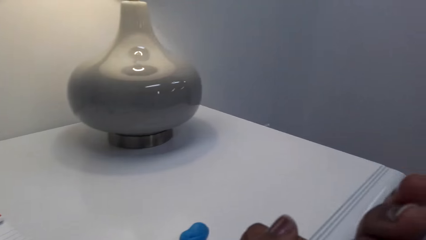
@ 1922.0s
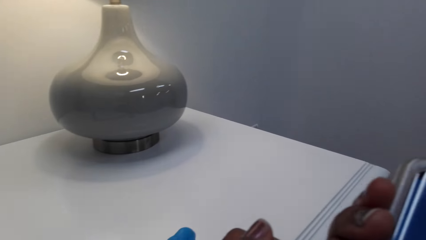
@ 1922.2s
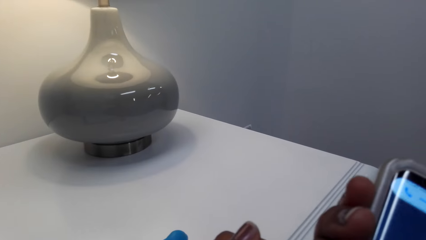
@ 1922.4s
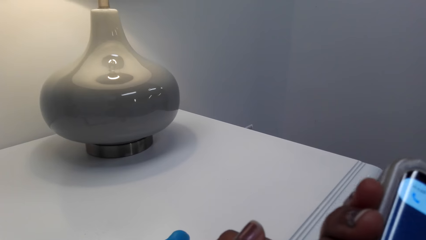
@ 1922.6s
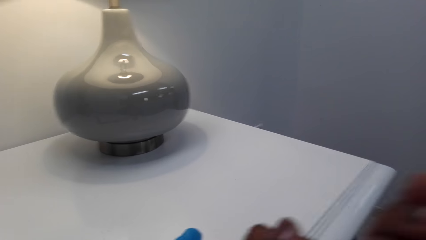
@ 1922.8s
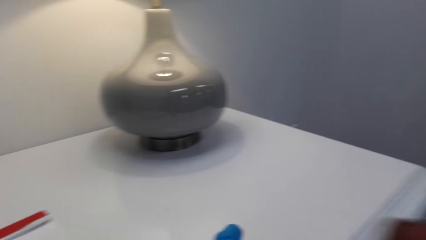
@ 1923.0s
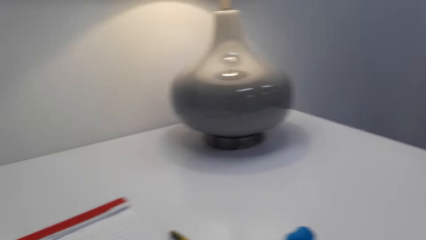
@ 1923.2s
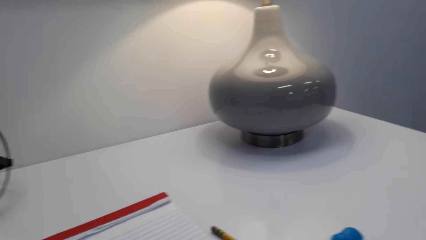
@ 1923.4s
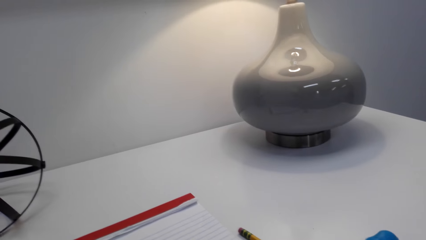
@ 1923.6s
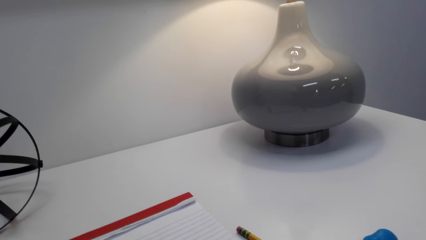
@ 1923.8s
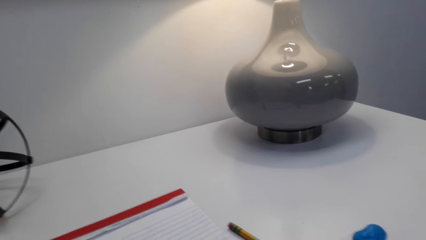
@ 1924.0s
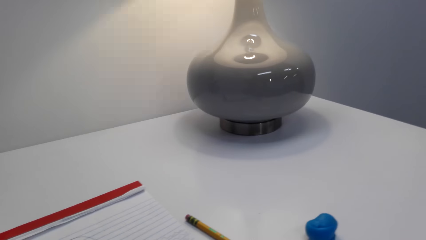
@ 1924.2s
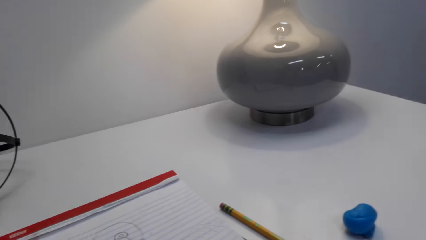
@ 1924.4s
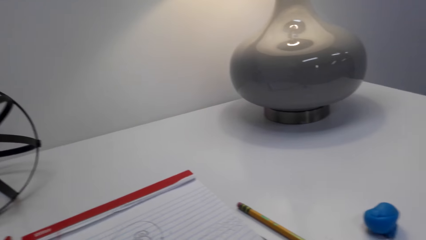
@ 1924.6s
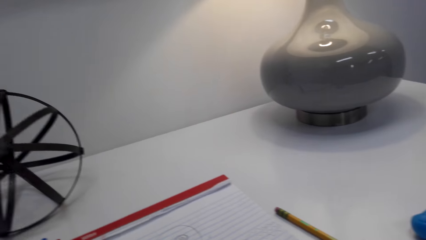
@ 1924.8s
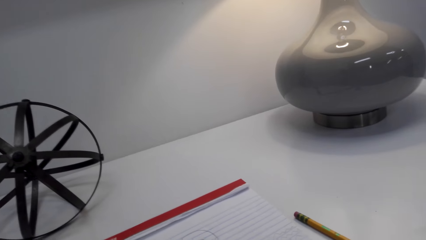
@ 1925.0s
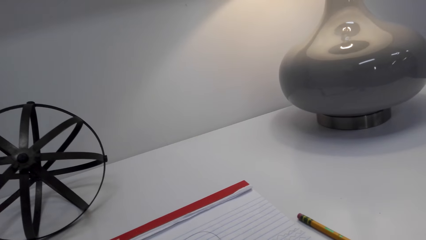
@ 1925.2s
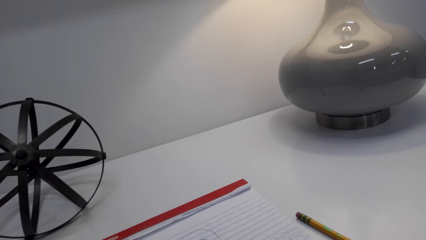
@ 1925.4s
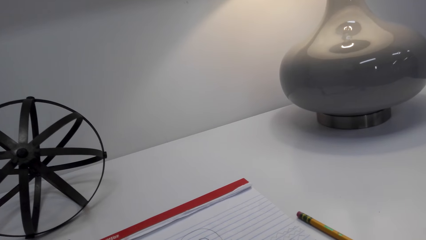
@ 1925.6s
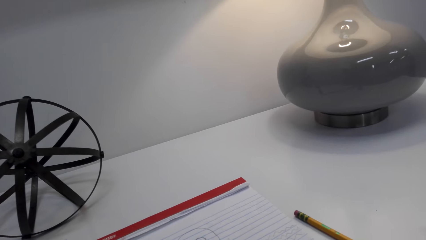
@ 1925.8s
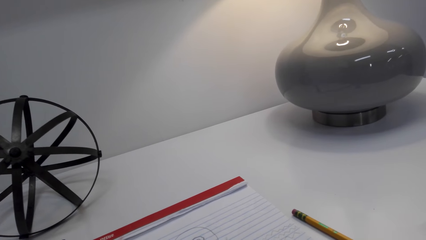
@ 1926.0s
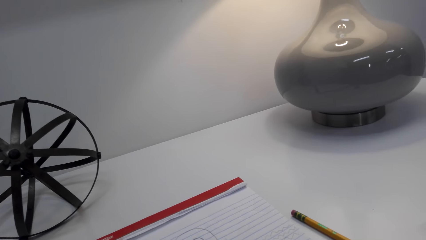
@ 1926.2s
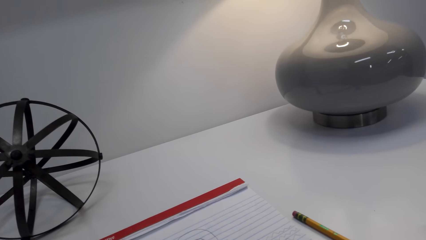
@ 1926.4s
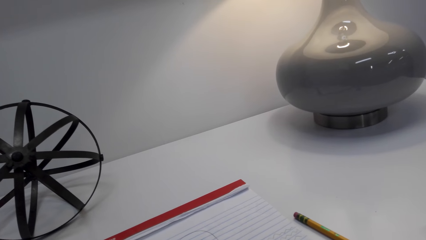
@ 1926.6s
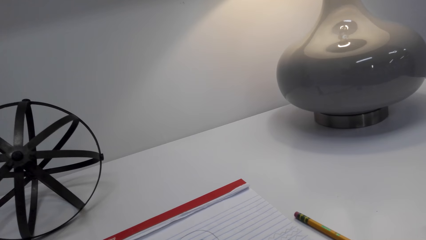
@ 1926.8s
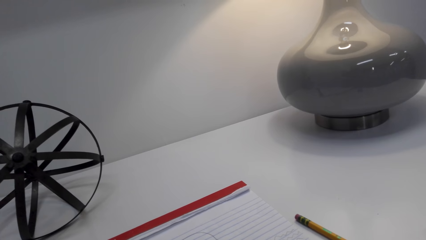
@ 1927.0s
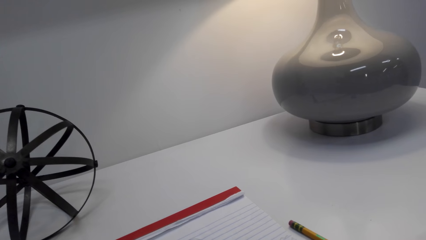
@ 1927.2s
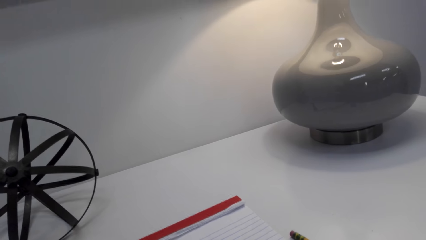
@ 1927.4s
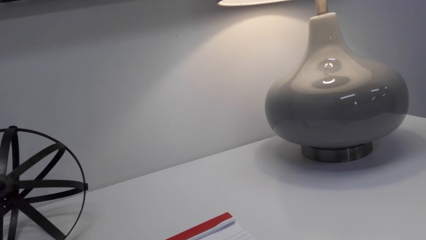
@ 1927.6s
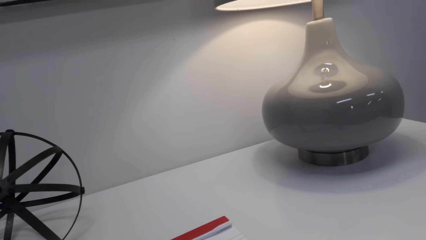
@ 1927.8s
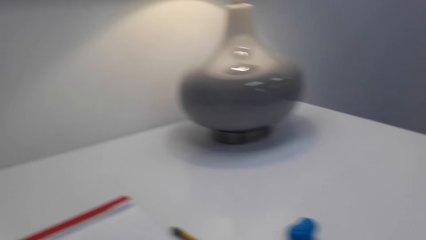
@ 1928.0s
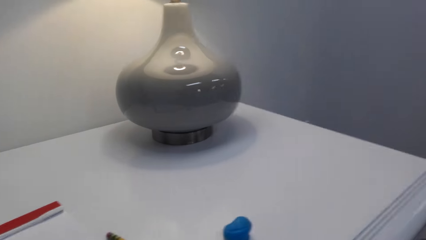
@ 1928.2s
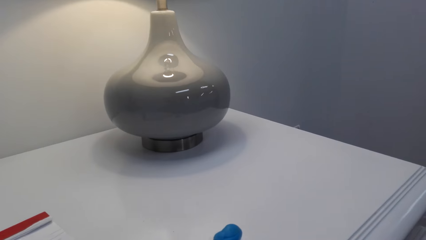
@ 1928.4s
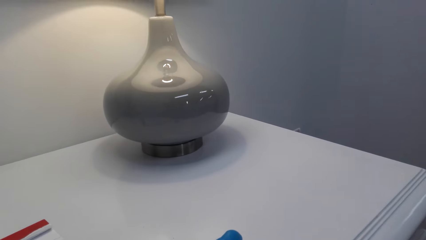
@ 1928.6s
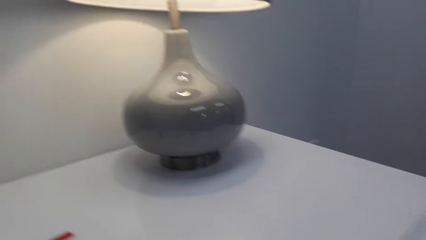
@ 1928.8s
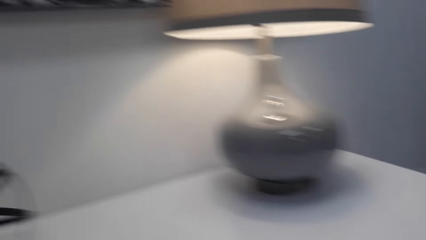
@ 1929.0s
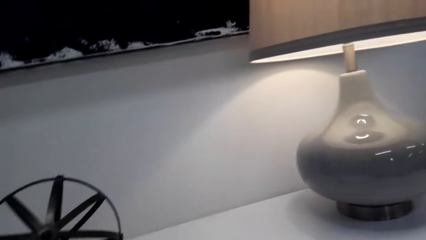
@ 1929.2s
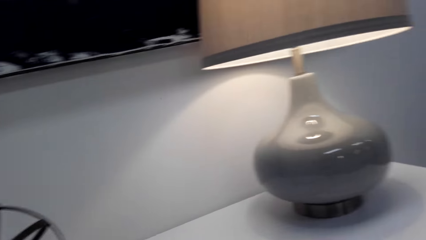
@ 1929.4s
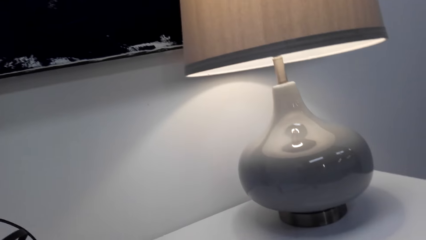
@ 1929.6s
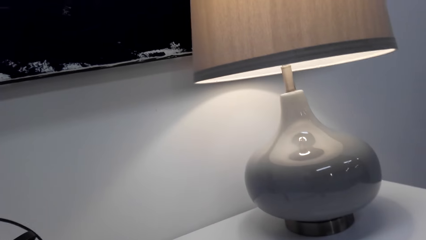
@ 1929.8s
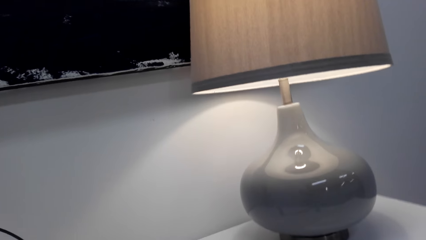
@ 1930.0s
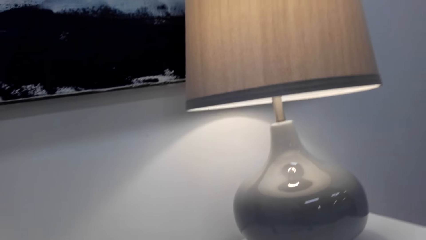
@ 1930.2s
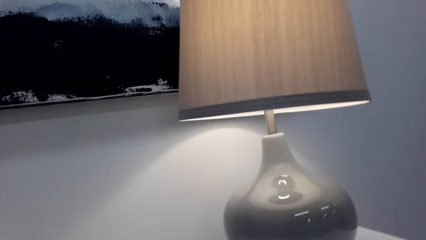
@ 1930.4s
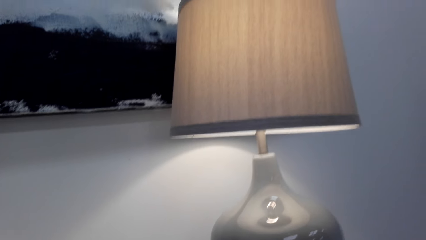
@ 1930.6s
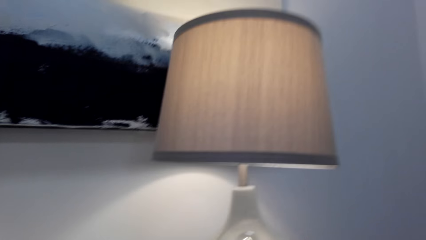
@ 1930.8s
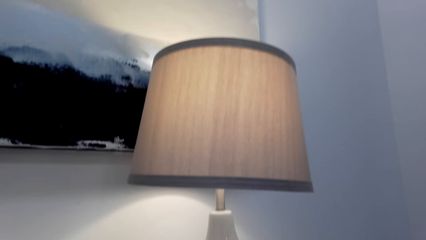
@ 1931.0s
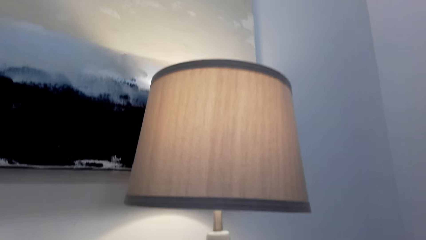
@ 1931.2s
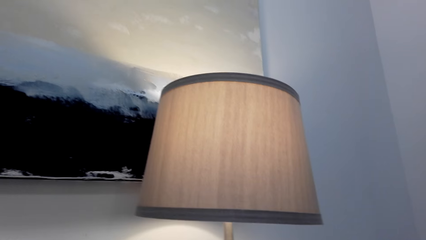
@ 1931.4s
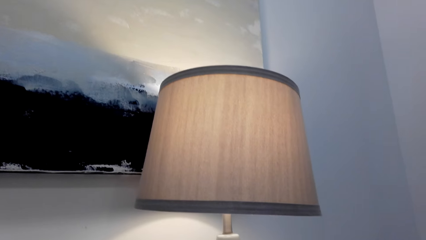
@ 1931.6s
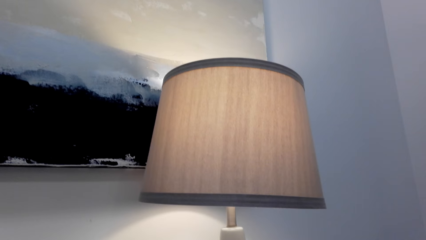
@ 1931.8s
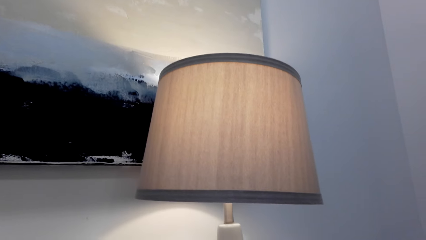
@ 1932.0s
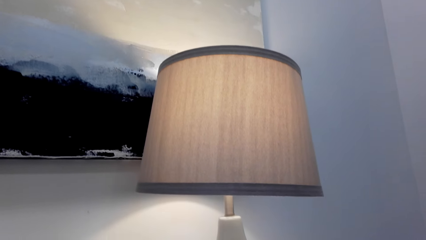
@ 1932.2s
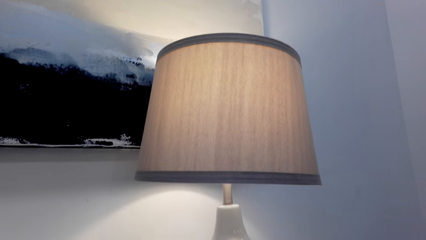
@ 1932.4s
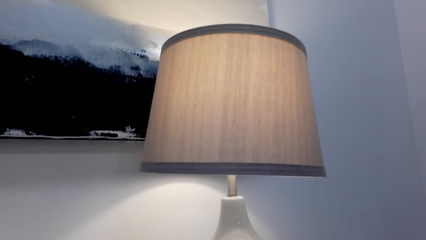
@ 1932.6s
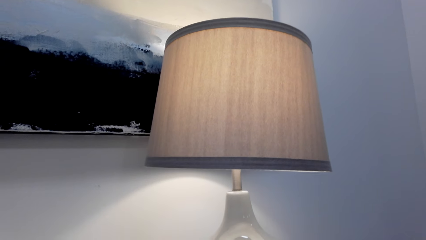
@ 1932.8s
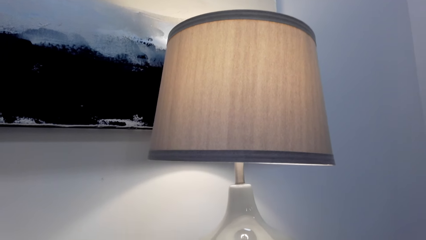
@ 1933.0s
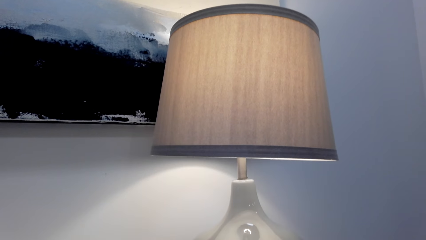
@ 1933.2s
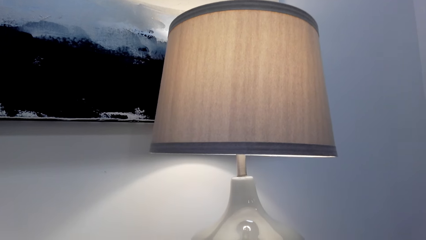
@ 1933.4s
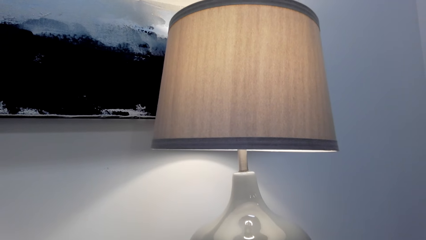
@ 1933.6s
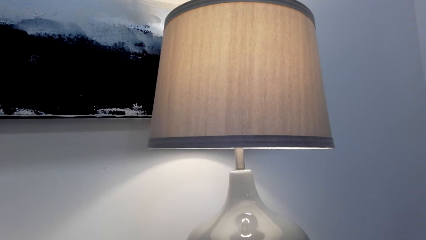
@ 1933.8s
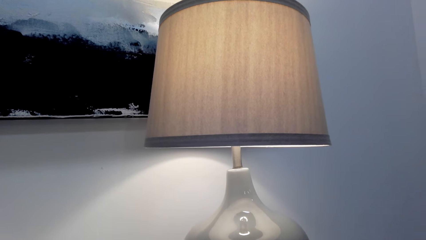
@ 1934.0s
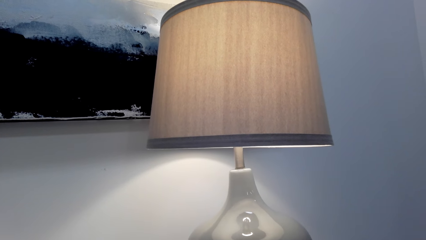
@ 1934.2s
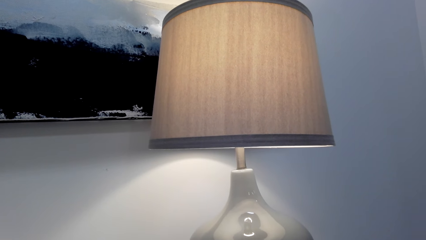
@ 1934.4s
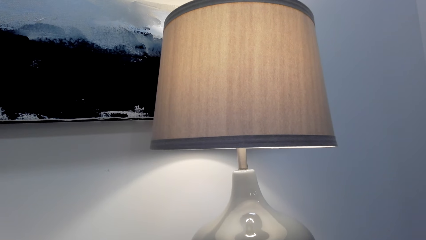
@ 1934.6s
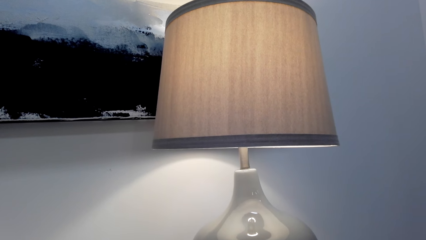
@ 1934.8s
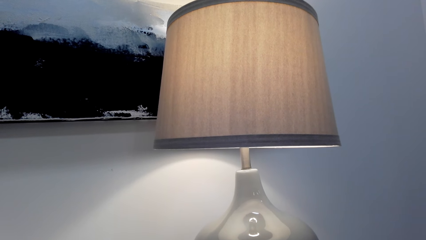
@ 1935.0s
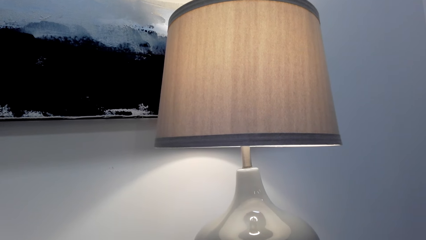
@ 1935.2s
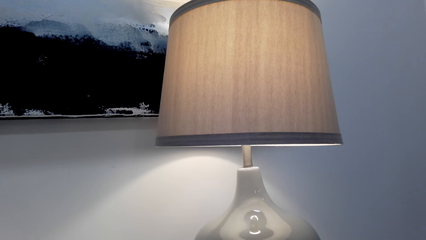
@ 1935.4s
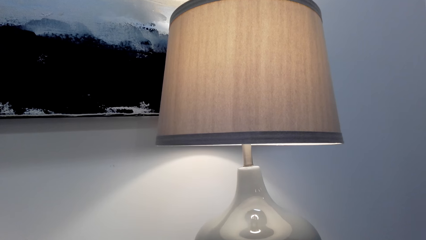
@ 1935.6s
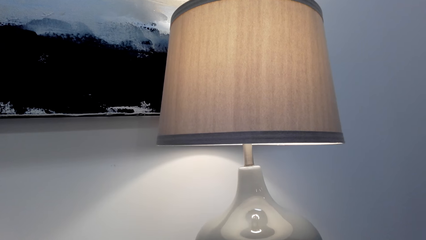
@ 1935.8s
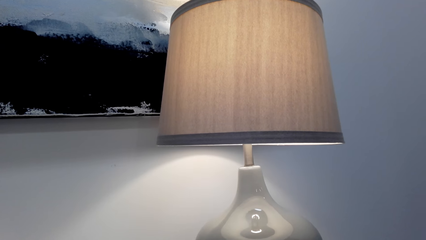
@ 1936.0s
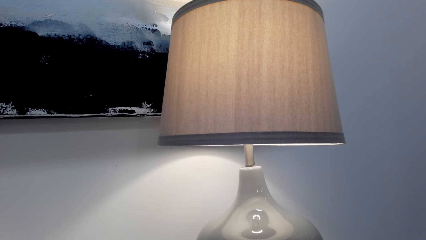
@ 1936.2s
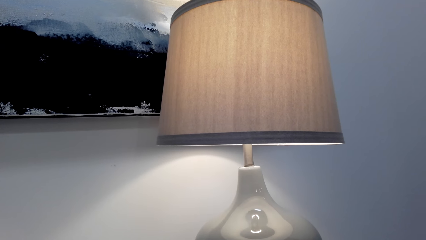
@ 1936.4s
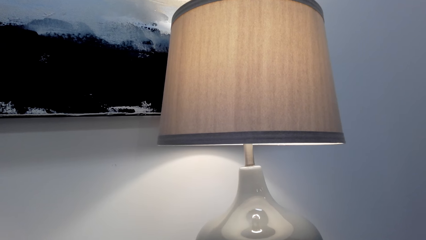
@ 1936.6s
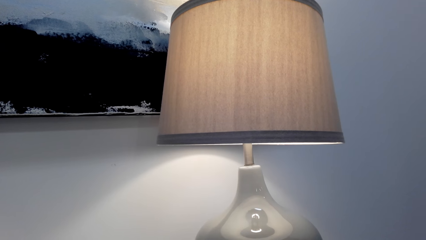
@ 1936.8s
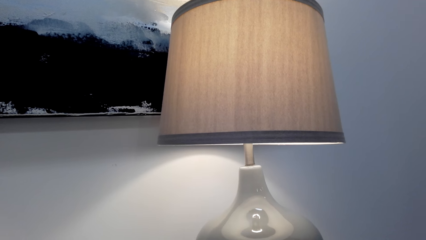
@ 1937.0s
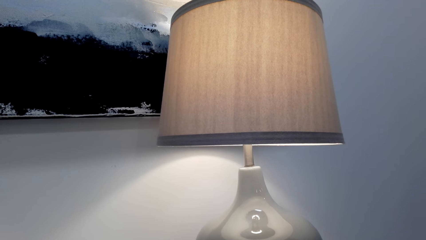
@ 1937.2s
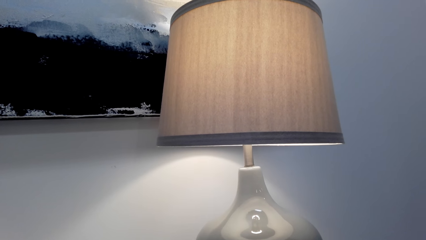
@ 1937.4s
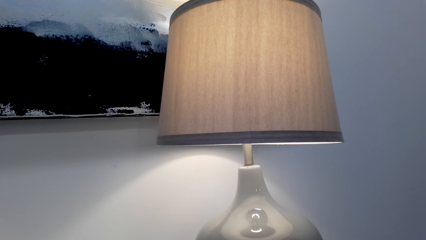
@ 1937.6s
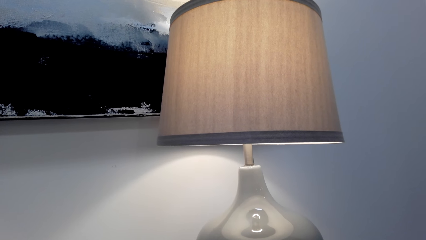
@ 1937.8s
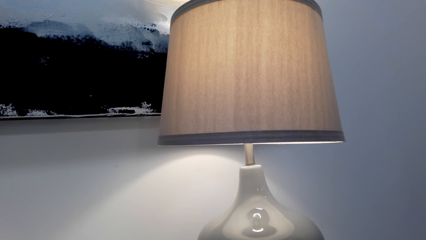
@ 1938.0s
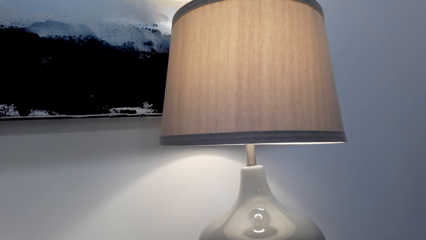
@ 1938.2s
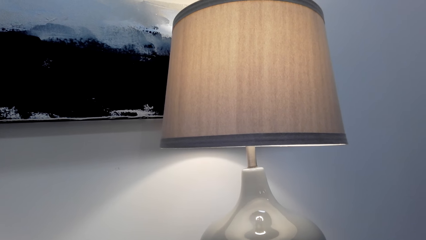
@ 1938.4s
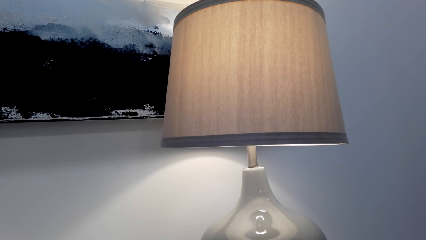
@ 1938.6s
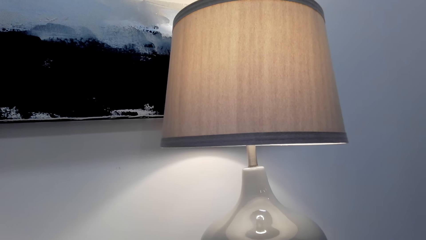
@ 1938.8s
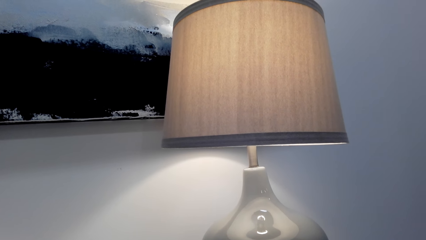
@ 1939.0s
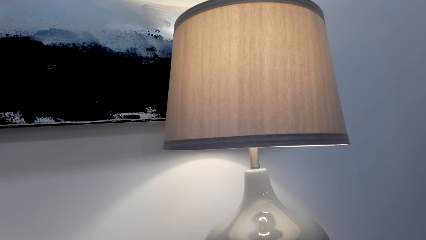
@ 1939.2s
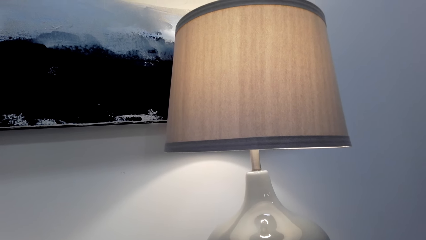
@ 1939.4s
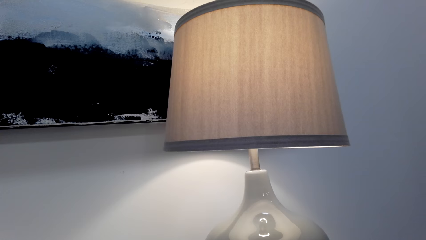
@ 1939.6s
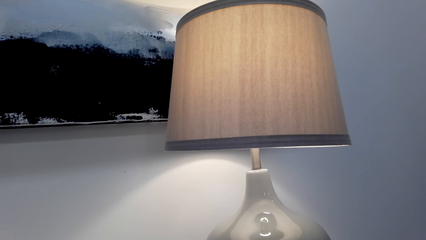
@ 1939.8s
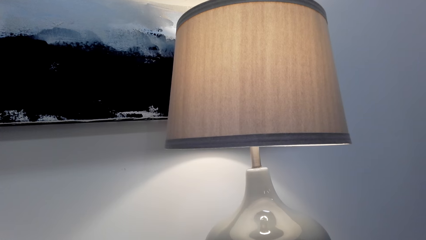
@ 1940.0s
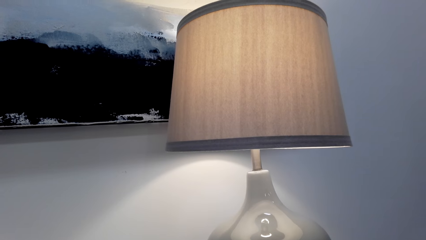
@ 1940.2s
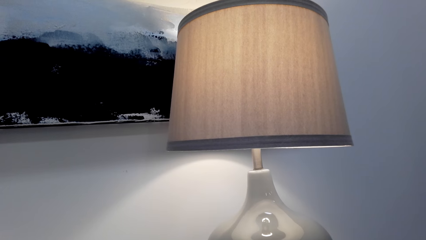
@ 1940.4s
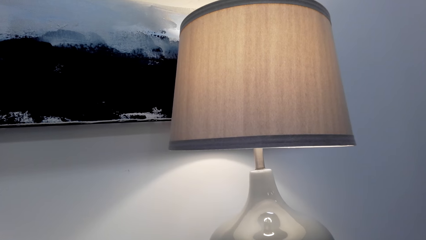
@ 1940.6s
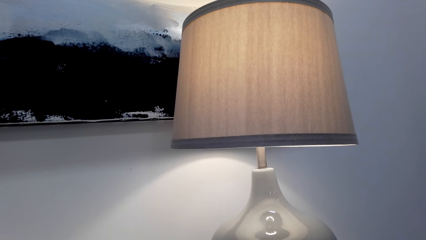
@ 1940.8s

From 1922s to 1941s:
The camera wearer scrolls the phone. They speak to a person. The person speaks to the camera wearer. The camera wearer looks around. They speak to the person.
